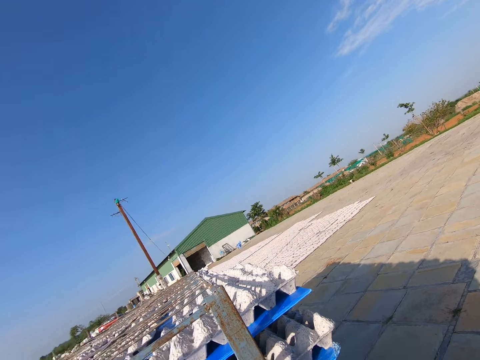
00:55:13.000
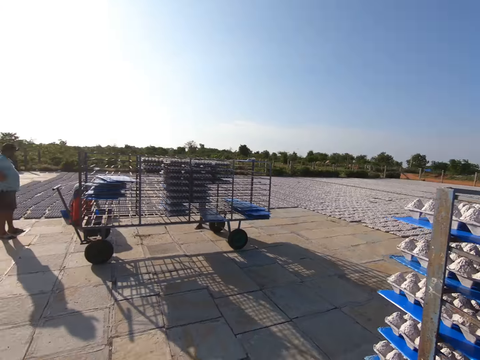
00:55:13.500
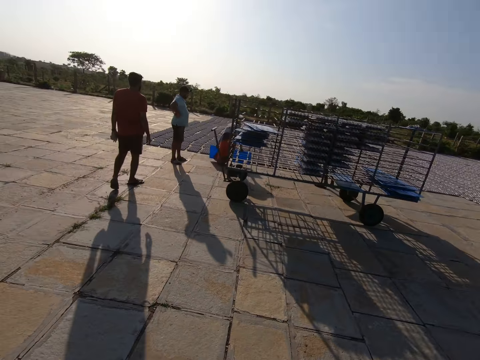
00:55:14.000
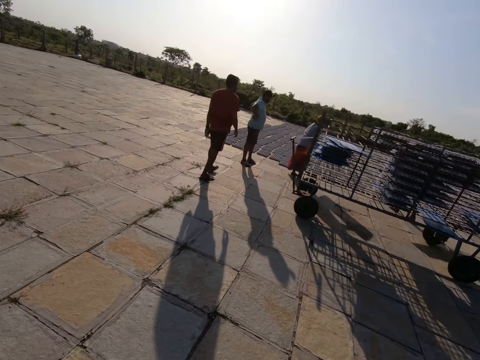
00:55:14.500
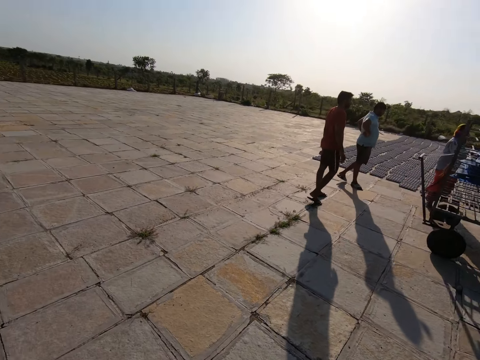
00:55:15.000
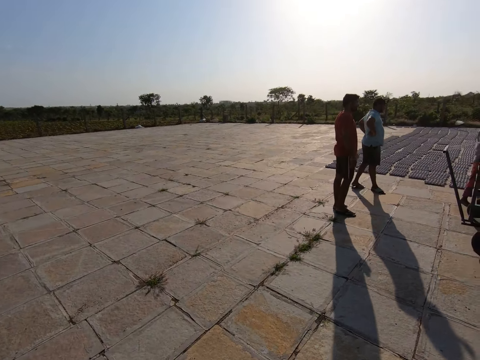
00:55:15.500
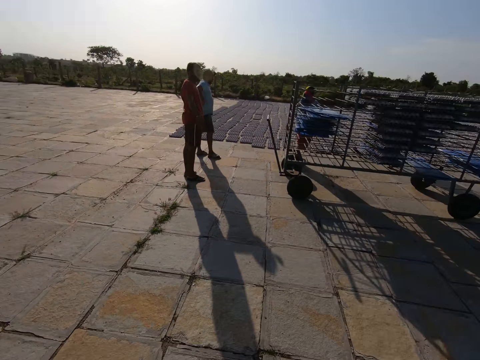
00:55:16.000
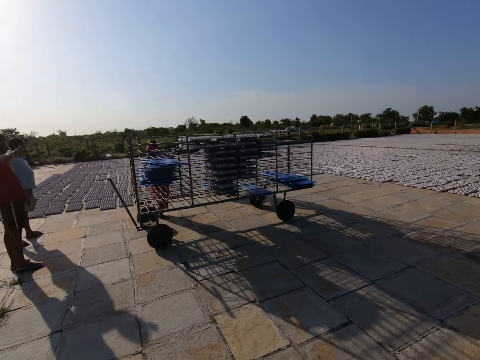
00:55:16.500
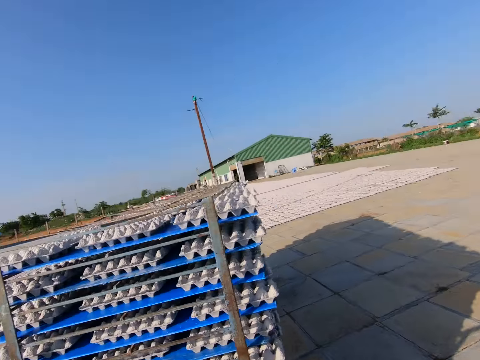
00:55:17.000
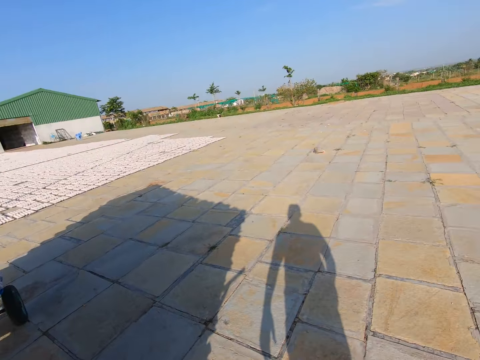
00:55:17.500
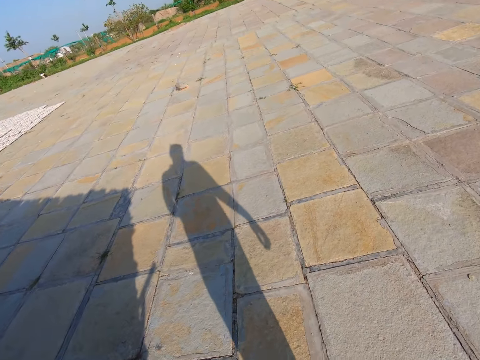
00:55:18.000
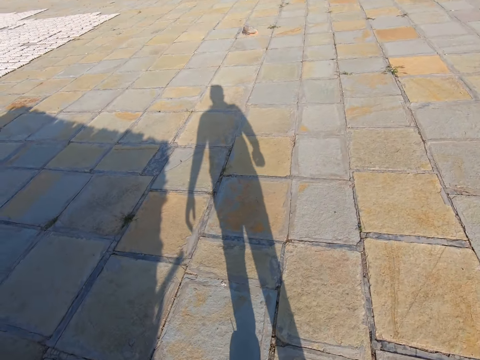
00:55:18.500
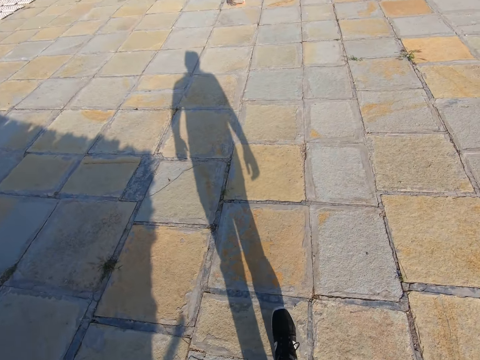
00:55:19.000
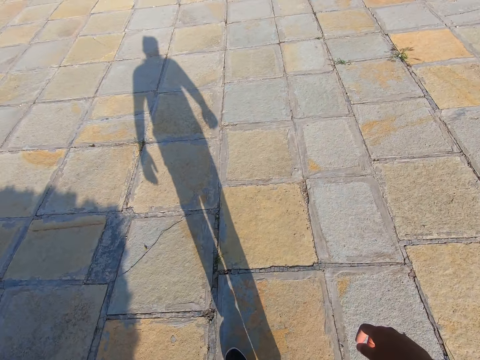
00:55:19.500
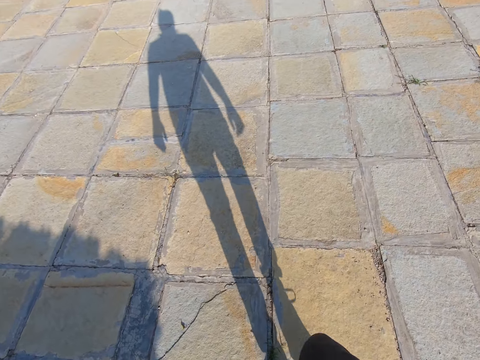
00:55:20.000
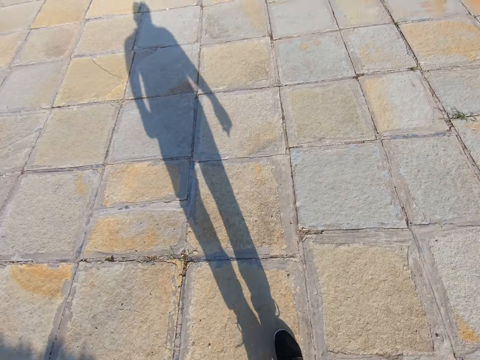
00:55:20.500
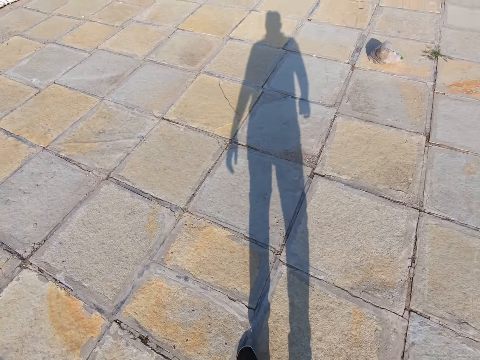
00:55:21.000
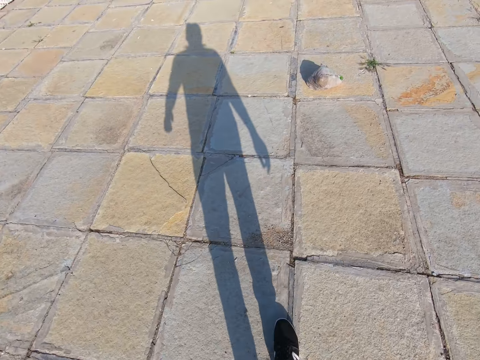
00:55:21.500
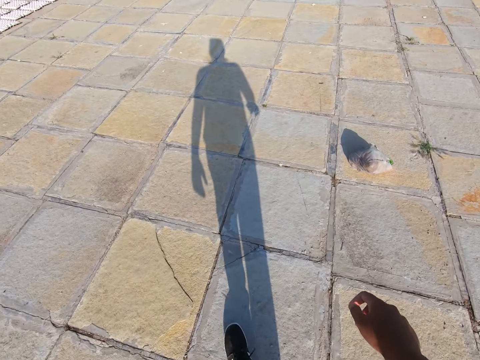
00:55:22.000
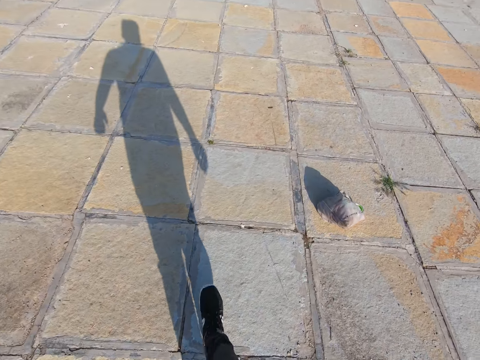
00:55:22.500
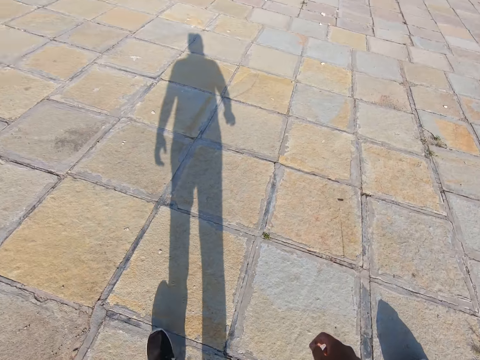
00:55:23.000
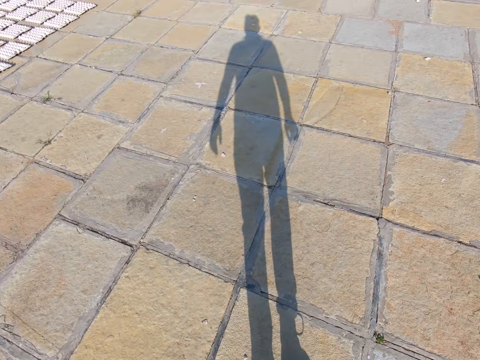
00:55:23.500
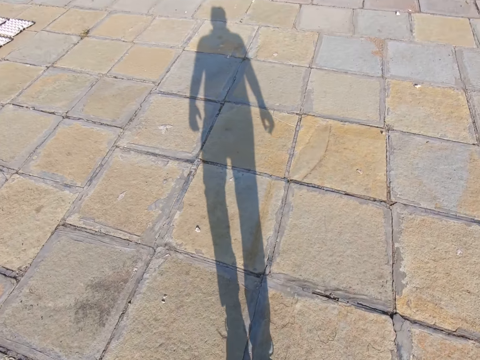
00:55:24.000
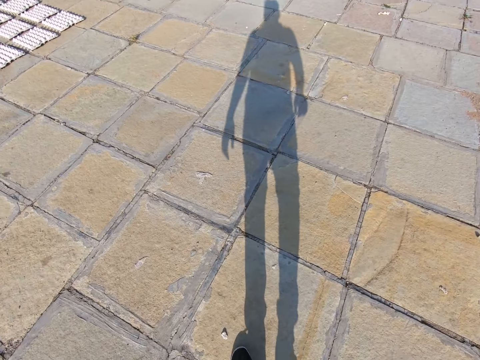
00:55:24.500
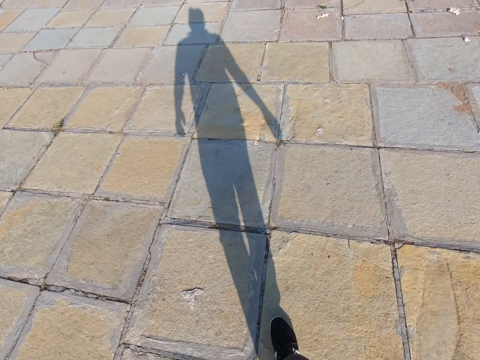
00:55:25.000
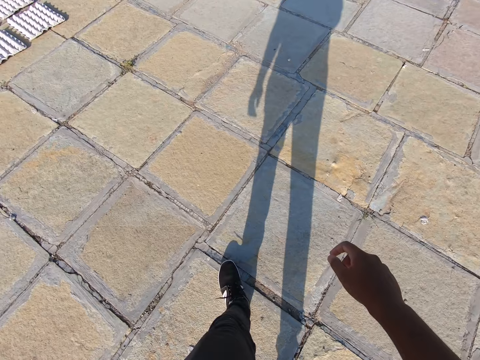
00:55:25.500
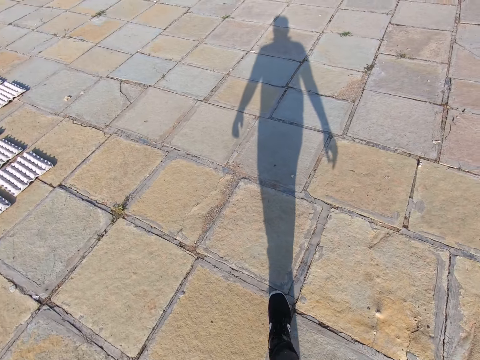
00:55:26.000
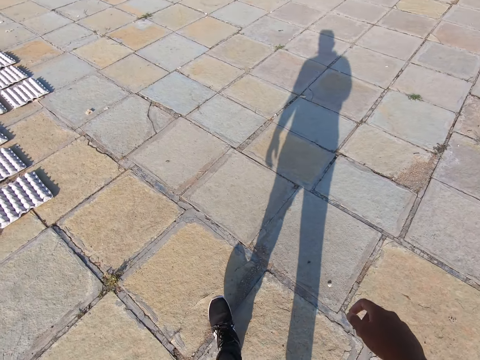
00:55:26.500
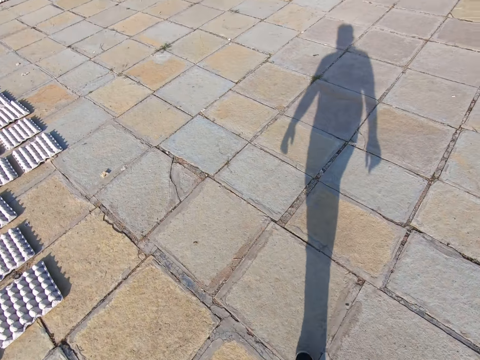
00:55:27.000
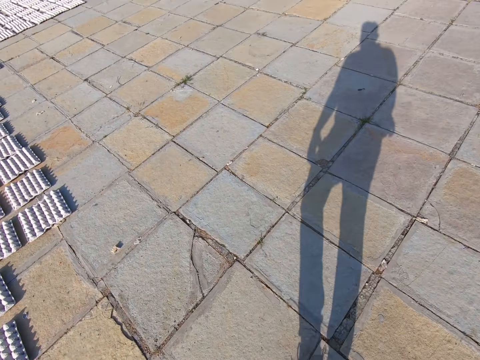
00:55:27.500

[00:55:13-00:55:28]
The camera wearer walks towards the factory. They walk around the compound.

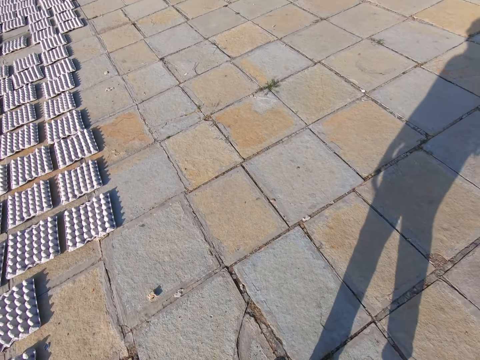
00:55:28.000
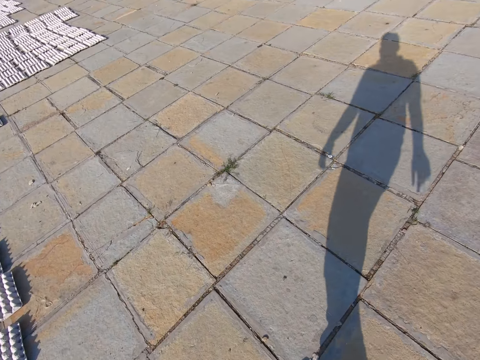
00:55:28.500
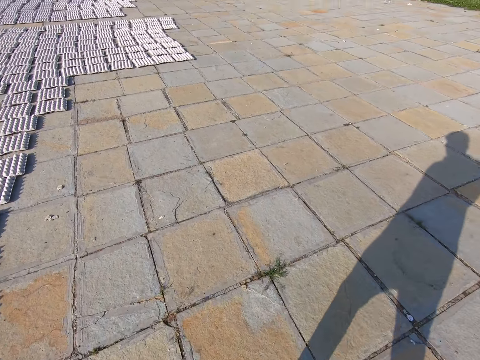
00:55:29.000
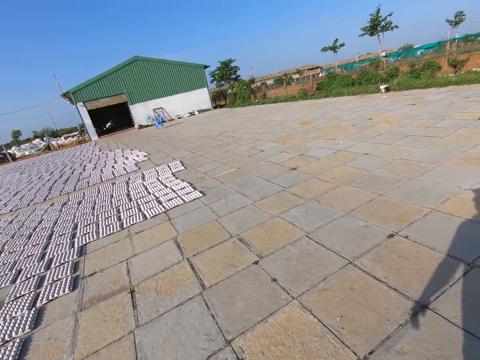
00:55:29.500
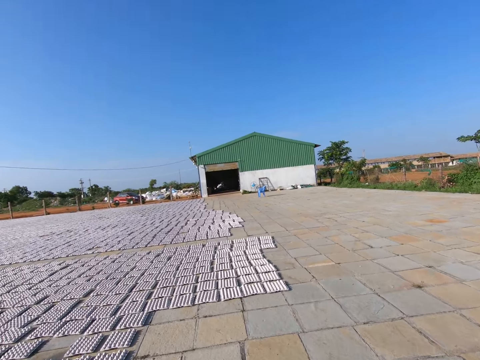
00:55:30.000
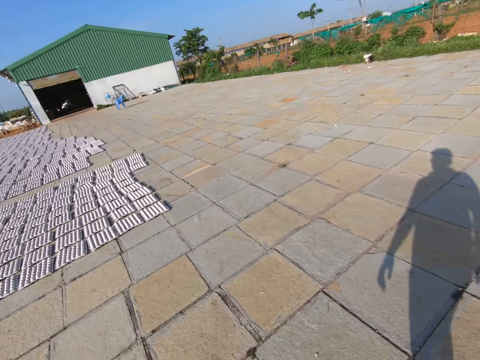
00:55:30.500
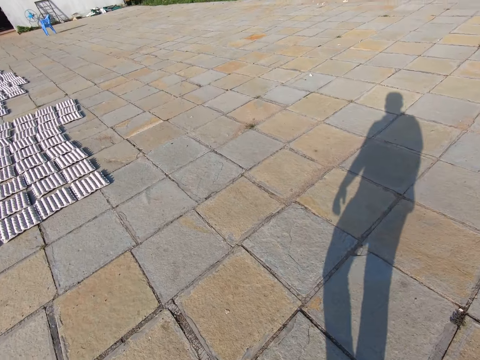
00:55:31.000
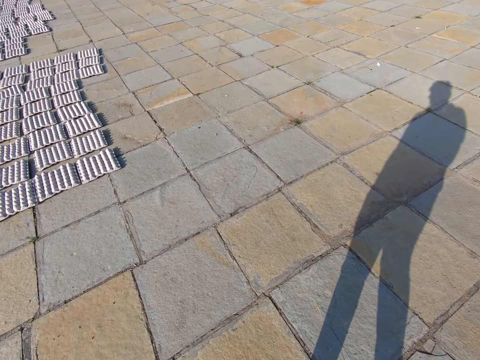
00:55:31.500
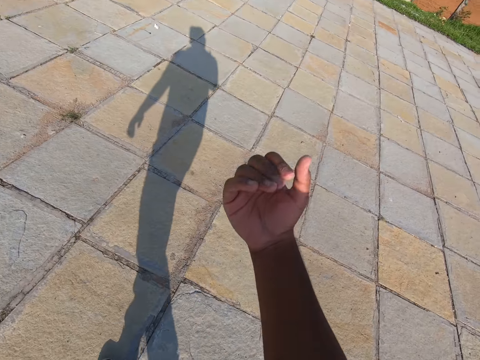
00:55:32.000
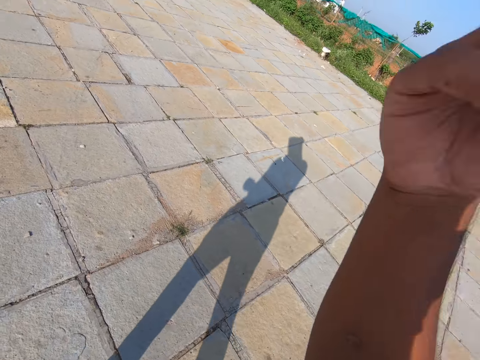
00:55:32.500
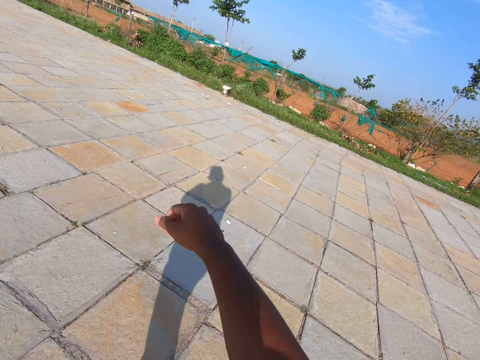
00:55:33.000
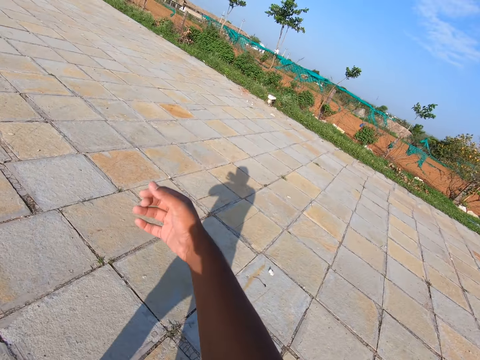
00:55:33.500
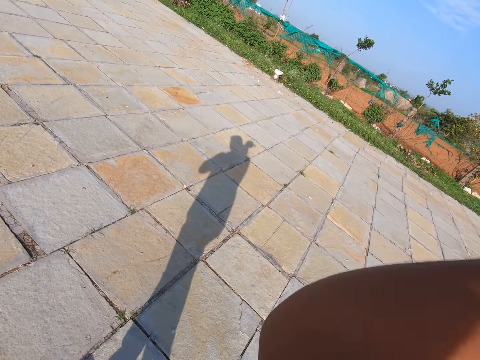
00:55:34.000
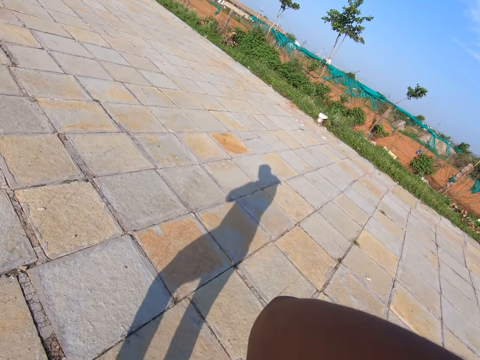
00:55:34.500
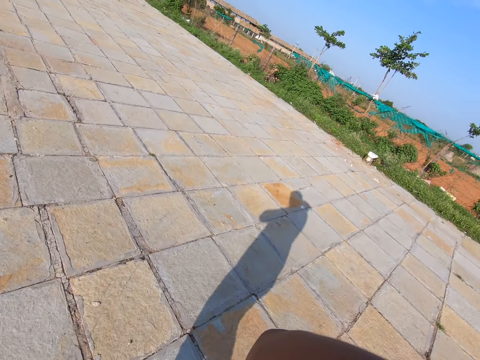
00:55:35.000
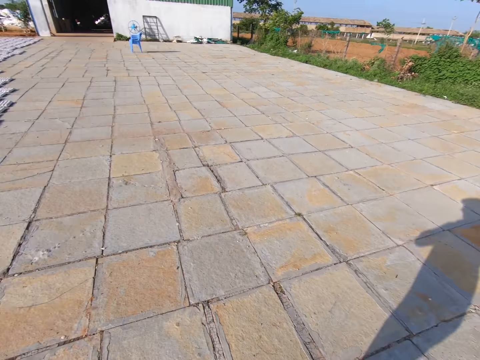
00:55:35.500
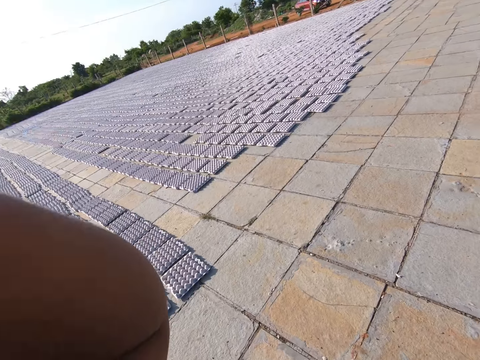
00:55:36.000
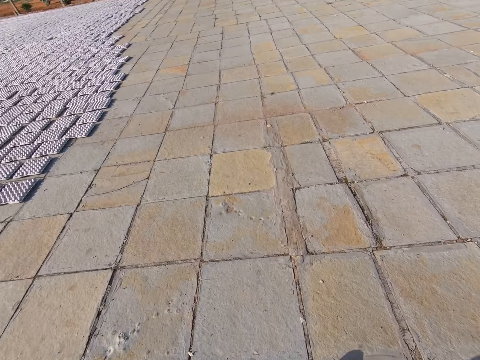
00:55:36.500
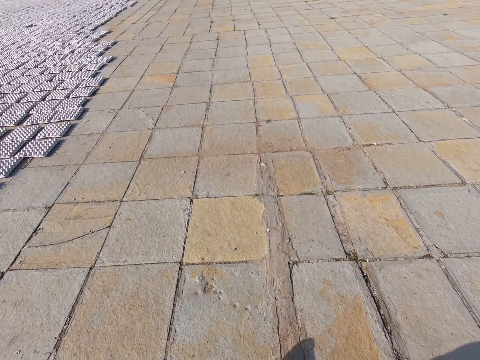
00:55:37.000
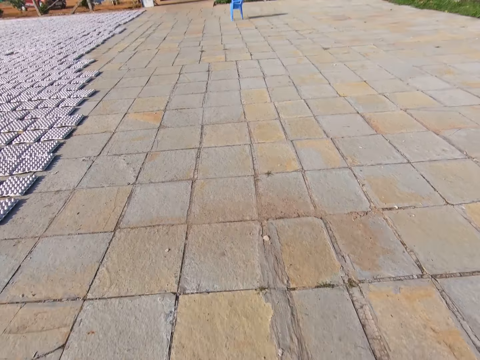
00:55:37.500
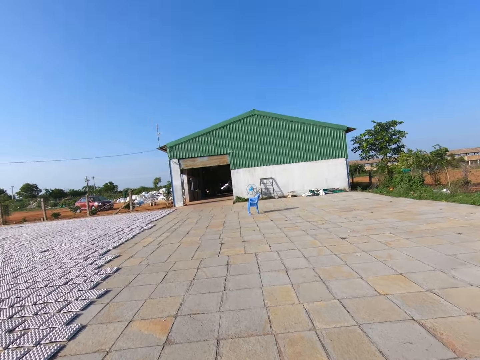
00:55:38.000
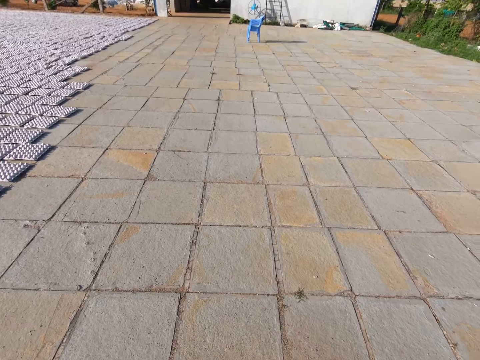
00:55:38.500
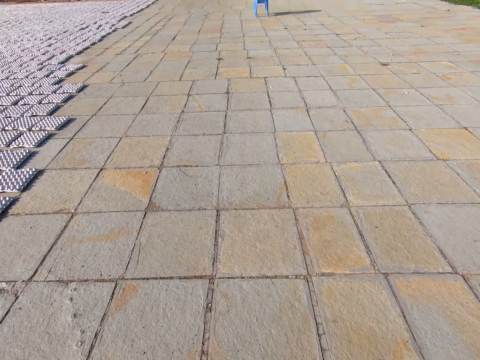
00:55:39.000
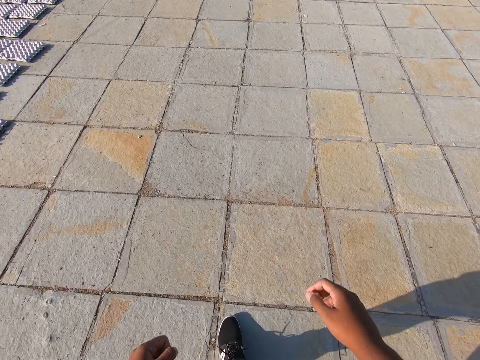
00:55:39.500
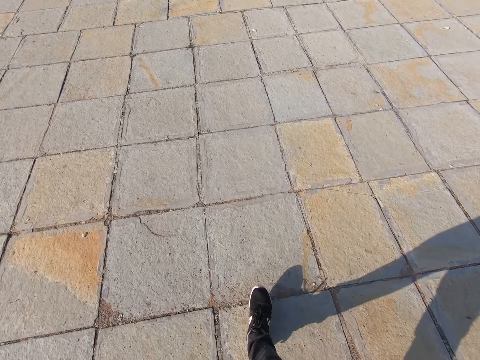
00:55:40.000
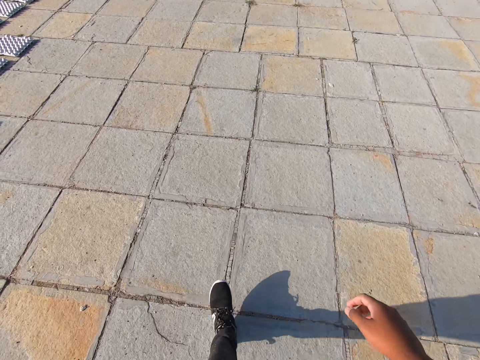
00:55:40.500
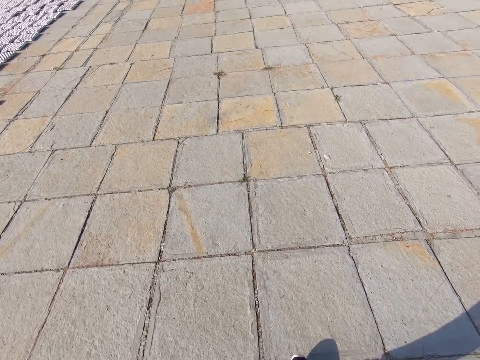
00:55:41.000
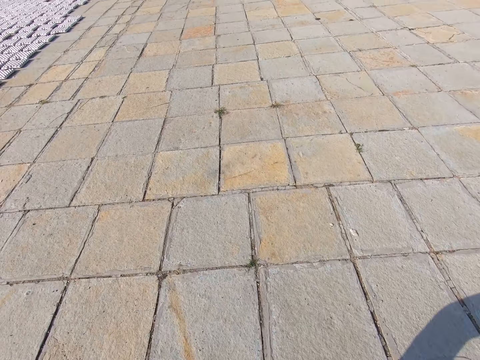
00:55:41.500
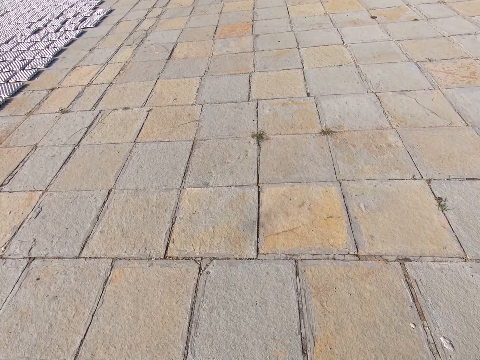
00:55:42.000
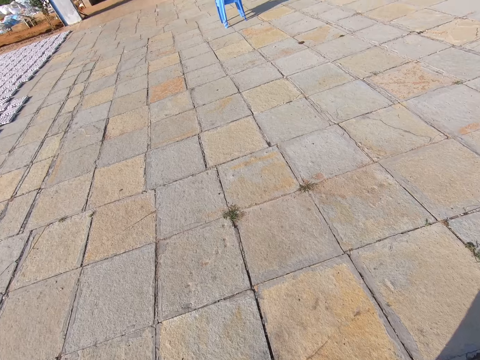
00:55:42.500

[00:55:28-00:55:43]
The camera wearer moves the hand. They walk around the compound.
